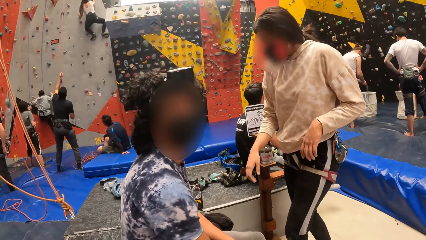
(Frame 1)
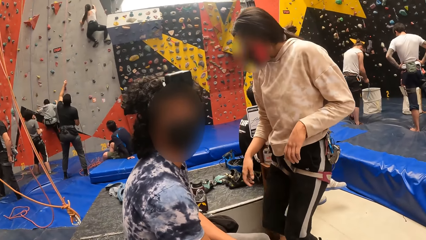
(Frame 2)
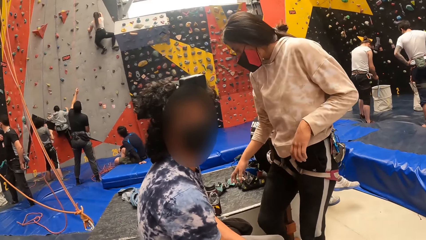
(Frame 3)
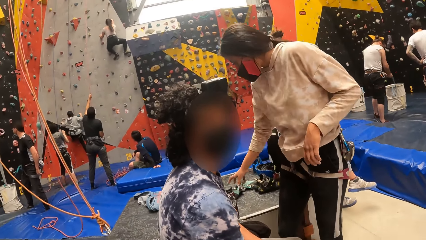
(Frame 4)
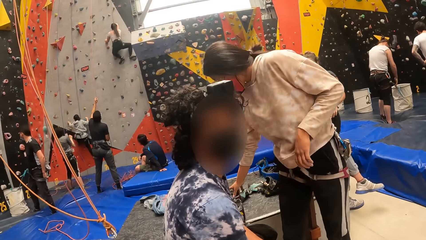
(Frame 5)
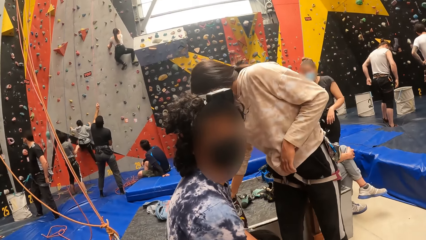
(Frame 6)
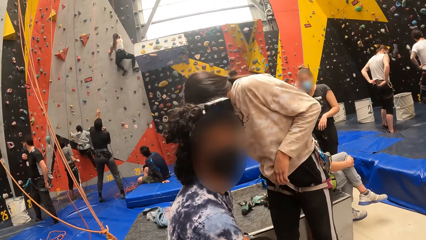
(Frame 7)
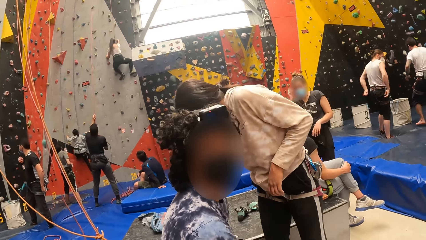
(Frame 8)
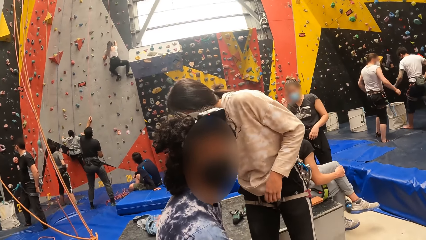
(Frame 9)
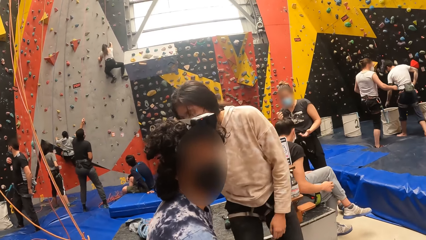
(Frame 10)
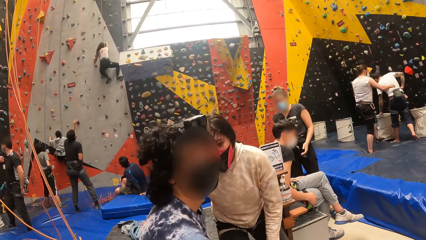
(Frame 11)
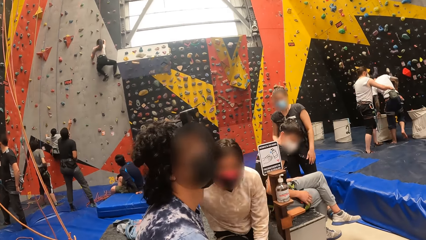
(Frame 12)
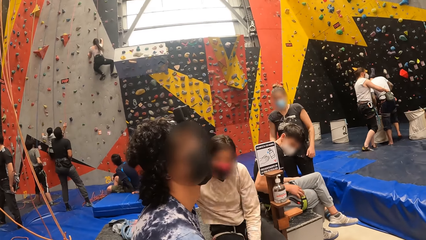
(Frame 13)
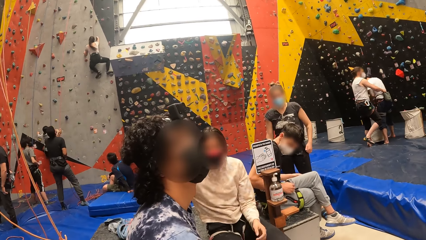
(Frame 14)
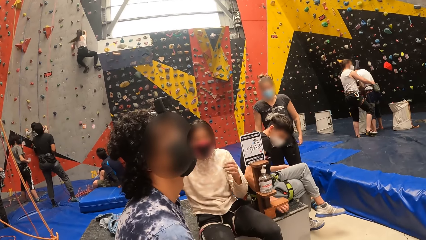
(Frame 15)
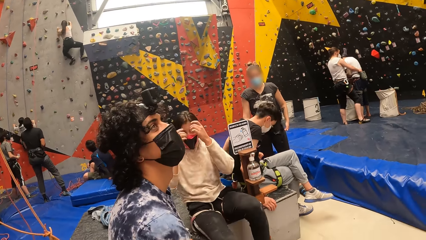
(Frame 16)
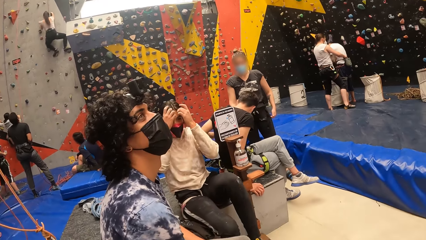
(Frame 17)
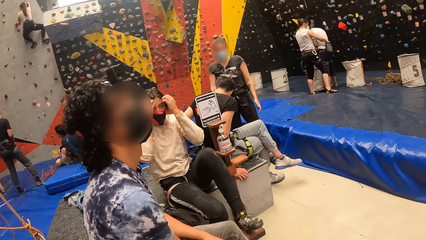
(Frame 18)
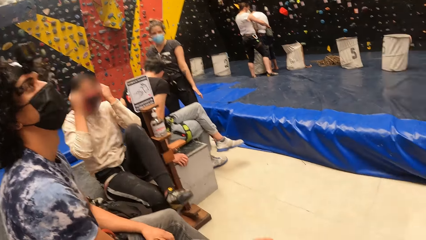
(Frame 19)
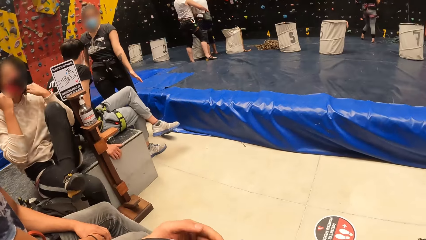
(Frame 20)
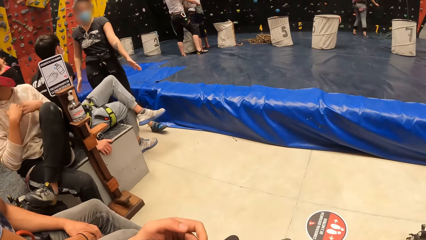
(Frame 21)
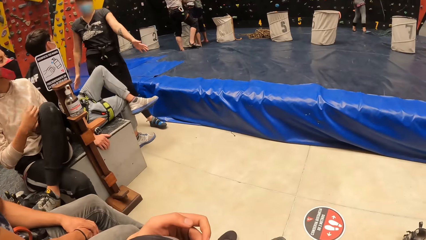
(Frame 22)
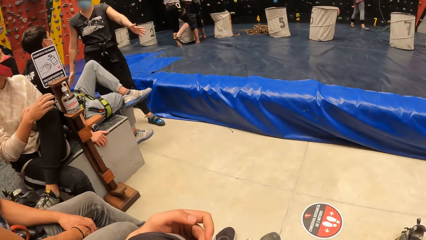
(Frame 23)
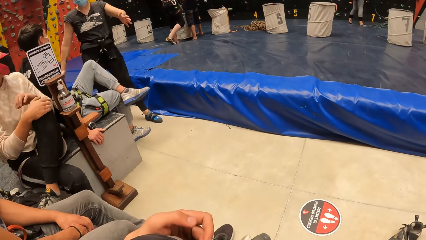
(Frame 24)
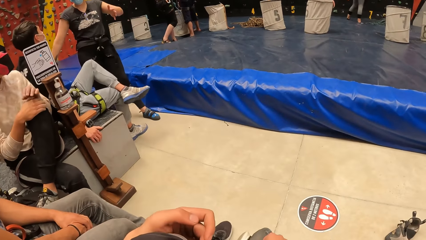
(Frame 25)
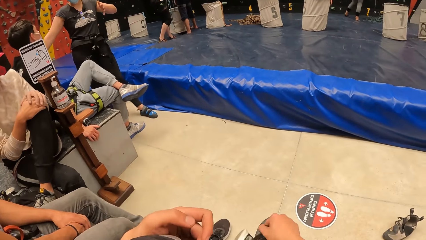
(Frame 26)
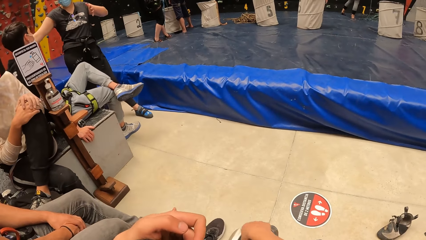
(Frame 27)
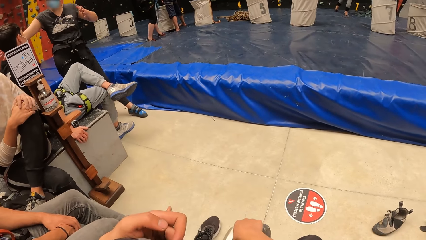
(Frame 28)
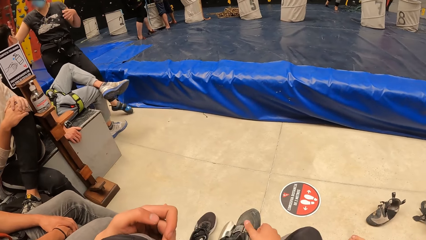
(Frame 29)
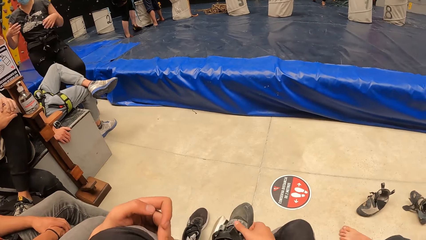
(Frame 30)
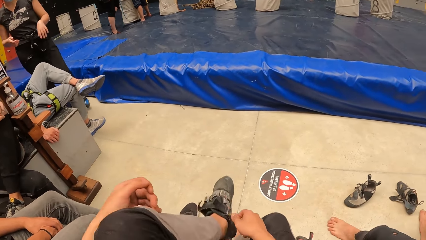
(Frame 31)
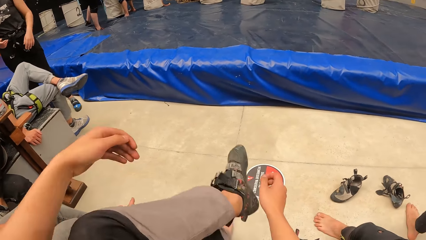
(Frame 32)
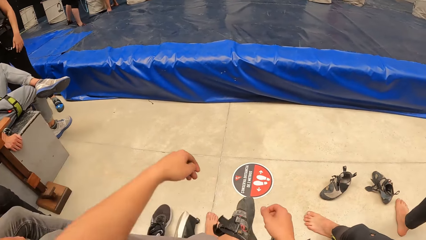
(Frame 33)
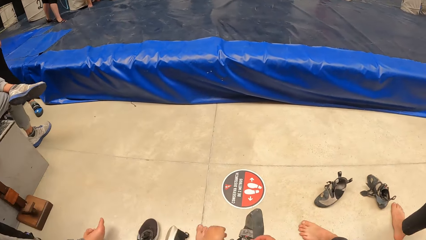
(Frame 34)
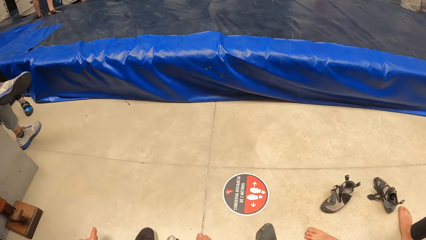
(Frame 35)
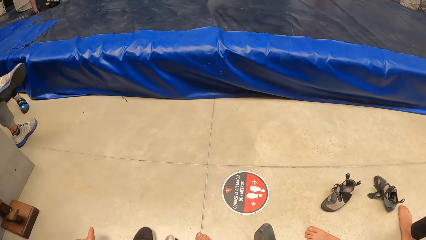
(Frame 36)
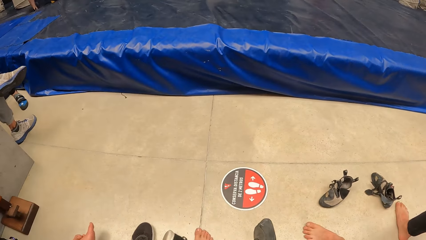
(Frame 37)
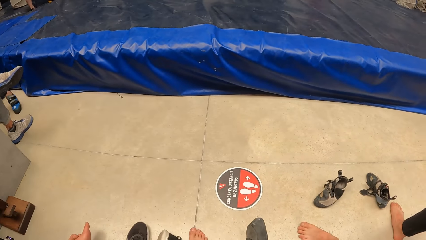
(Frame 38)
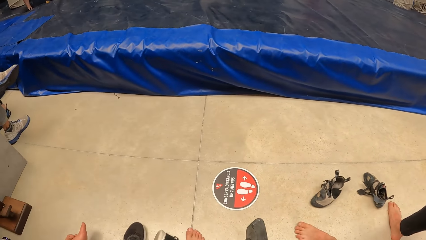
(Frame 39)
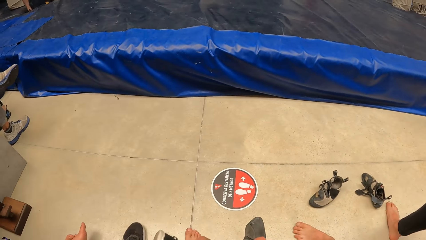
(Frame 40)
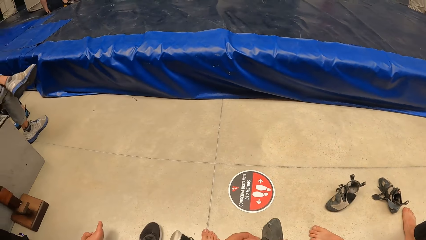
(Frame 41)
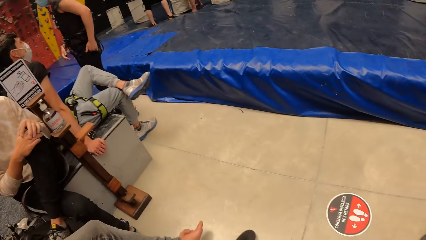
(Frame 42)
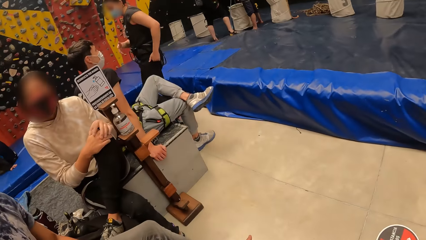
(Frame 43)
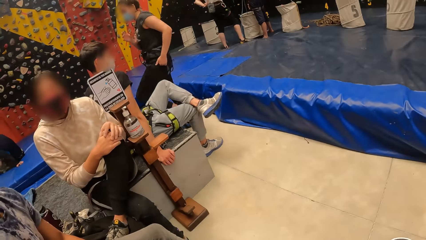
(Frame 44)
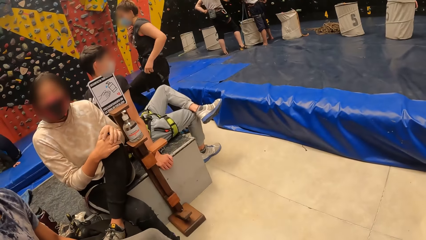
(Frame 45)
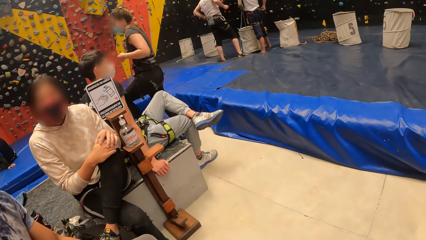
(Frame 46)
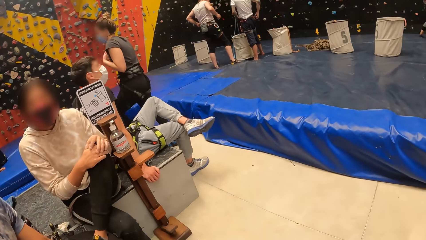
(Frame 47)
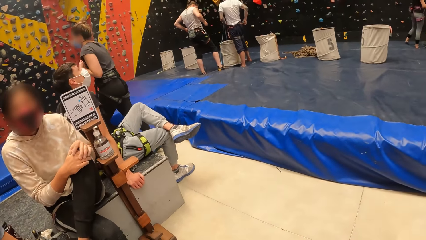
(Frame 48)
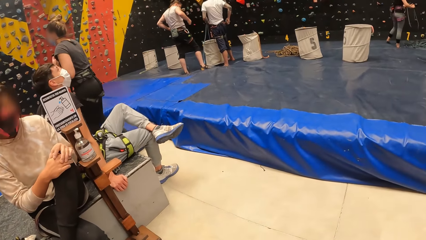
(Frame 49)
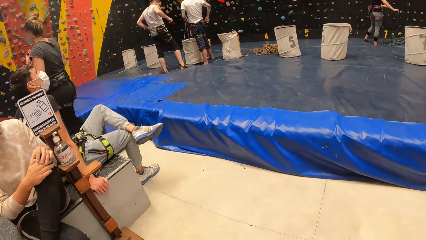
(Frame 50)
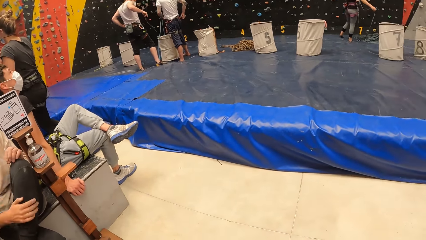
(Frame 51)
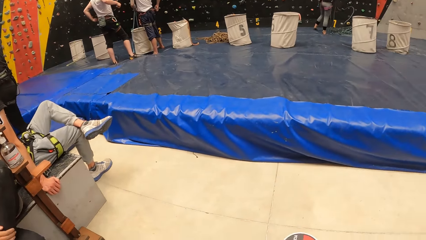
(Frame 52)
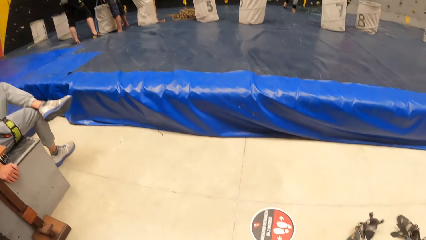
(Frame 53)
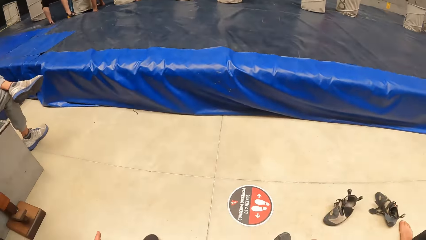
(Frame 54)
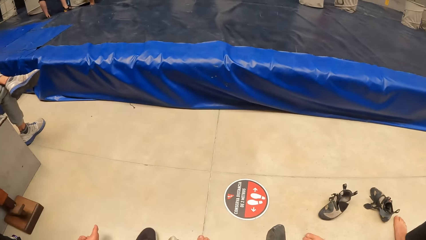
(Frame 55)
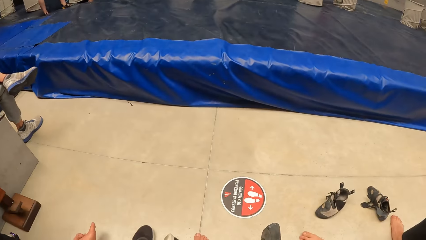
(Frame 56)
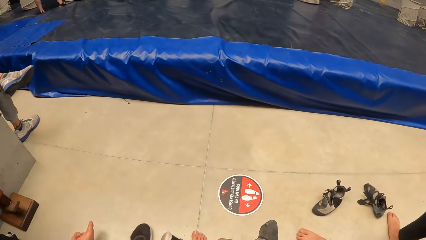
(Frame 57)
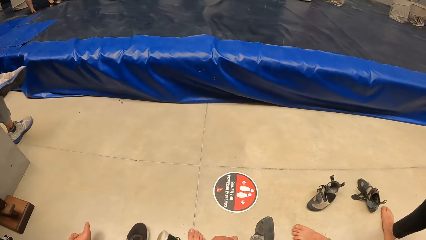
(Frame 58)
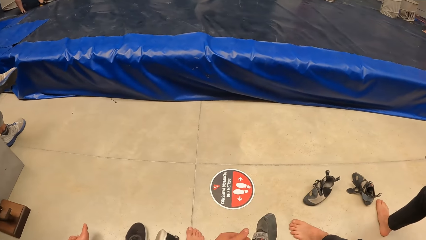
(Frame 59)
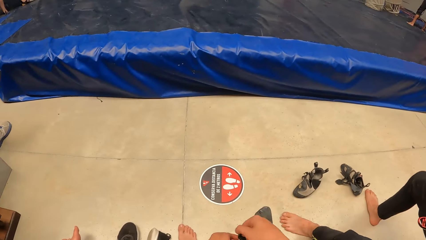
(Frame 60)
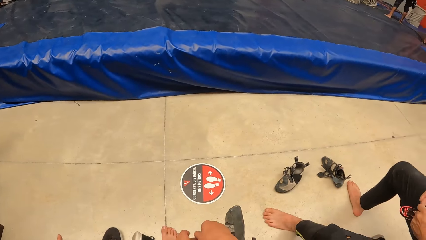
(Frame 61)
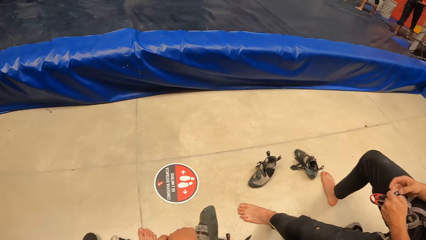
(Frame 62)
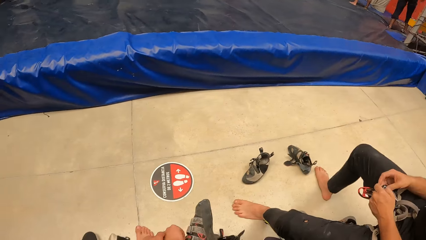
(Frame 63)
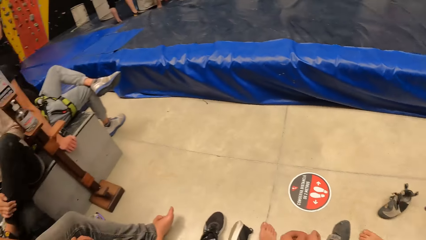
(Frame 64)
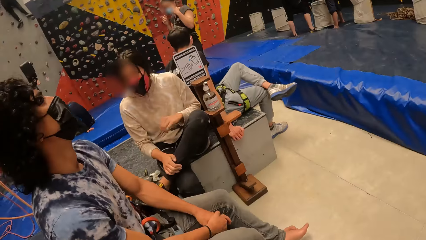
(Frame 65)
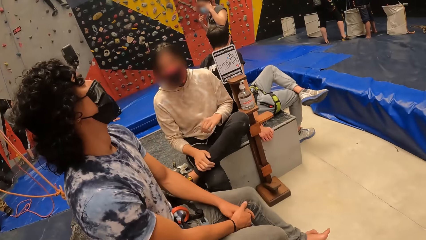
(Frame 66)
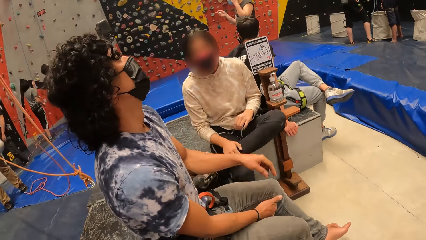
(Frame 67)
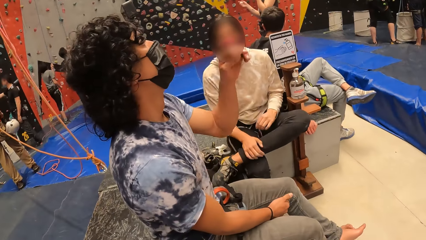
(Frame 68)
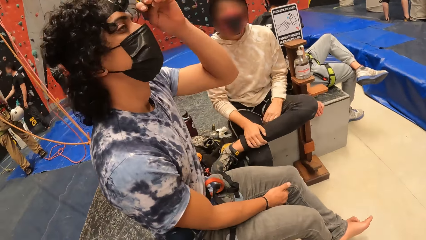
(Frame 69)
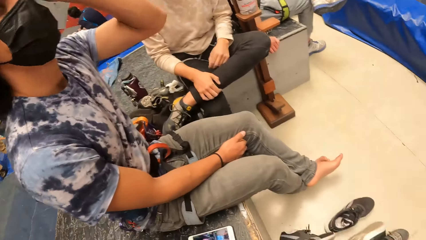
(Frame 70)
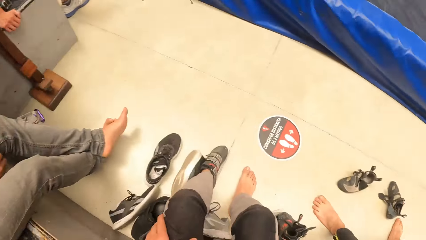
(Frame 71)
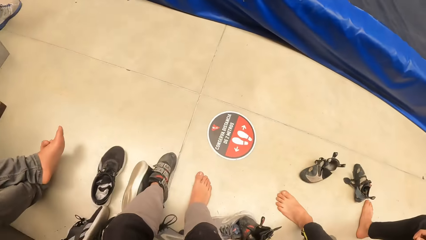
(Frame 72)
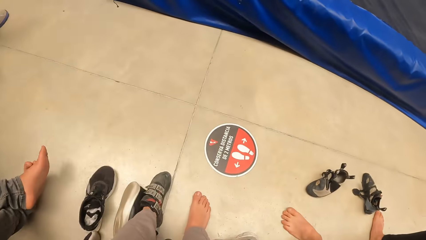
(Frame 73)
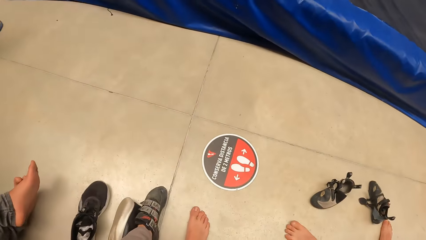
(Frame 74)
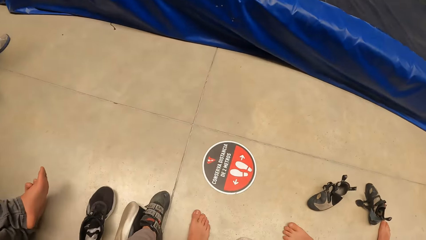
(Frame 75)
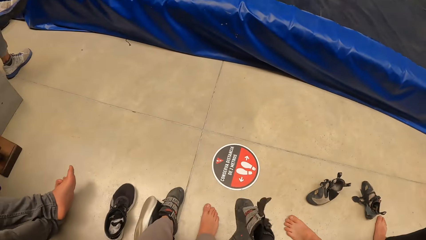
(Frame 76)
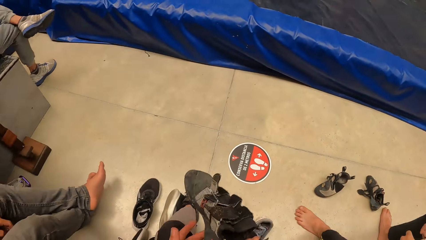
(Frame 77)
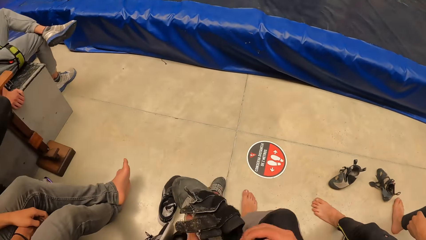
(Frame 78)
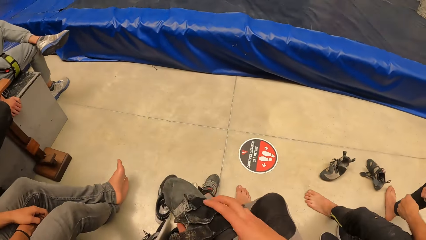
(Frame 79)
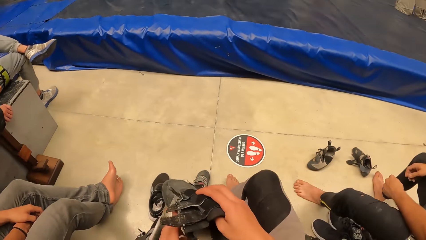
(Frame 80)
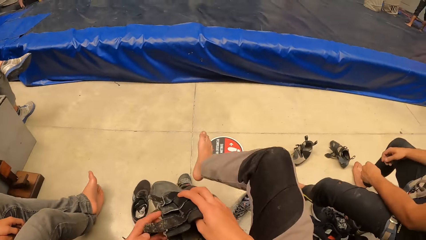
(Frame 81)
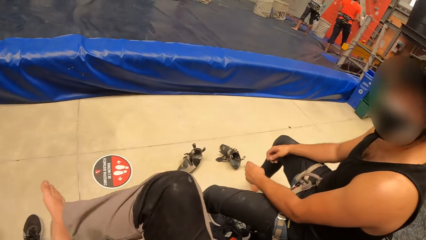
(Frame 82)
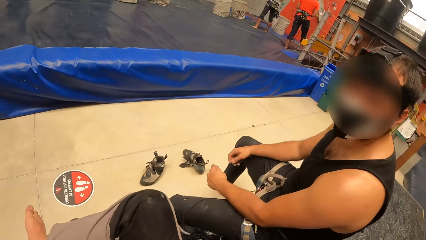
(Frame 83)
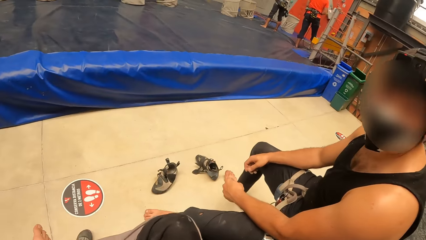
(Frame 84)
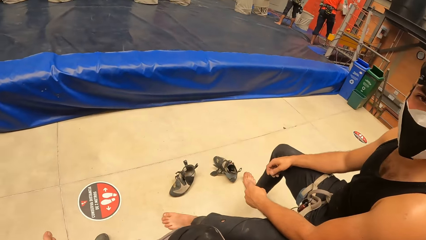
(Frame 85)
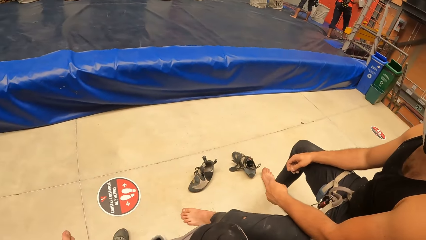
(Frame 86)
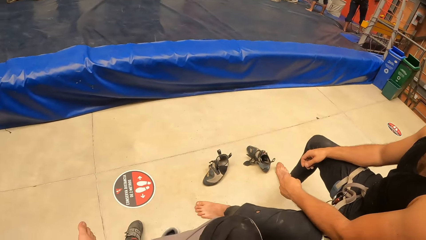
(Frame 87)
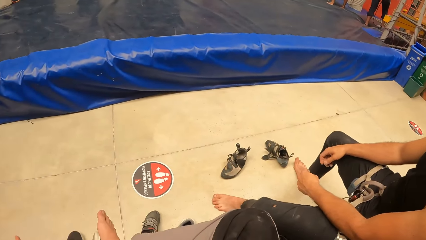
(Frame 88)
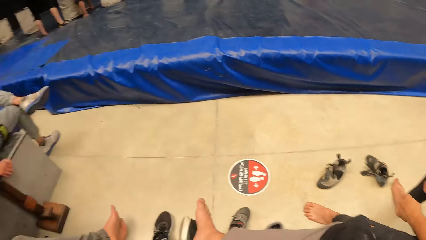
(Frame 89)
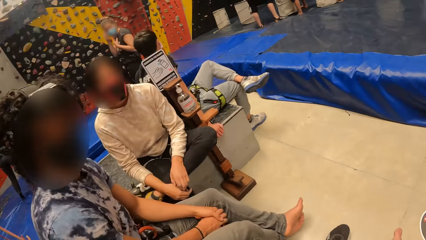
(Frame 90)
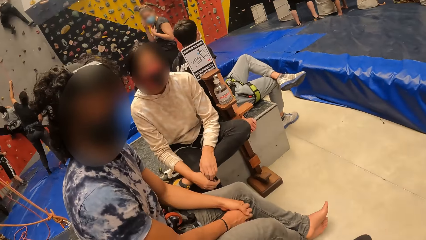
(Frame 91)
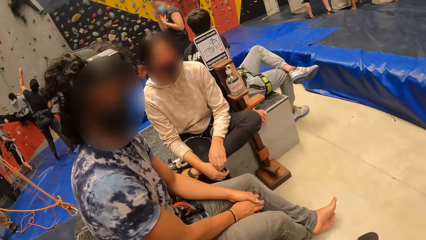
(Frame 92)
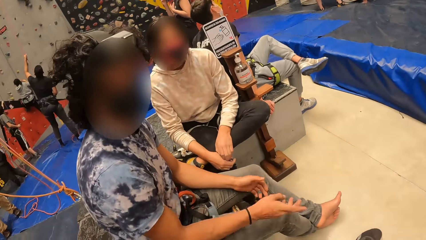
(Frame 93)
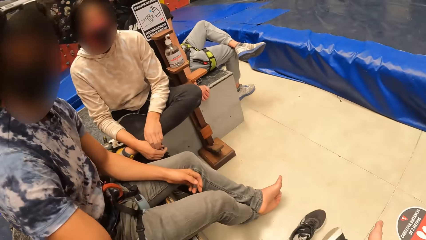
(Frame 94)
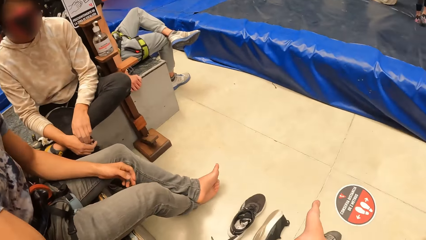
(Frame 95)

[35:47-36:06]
The camera wearer interacts with a man. He ties his shoe laces. He holds the shoe. He wears his shoe. He looks around.
